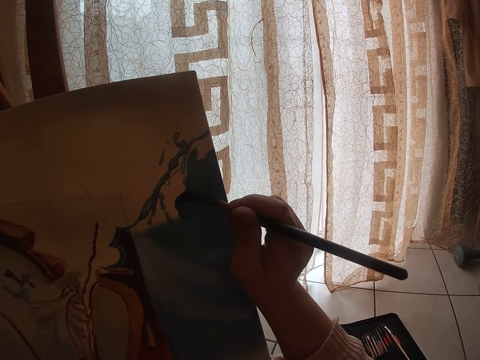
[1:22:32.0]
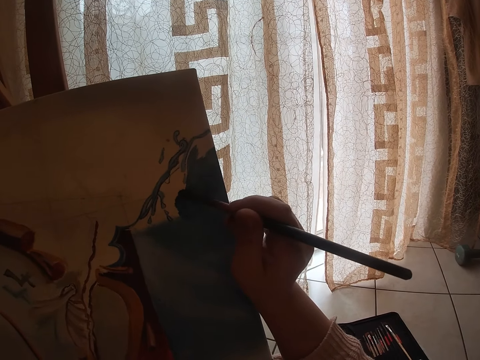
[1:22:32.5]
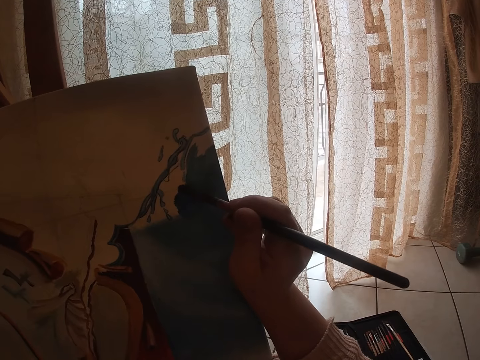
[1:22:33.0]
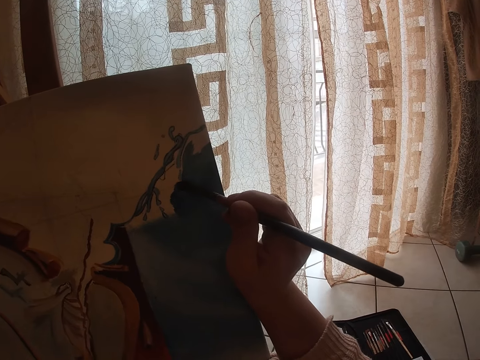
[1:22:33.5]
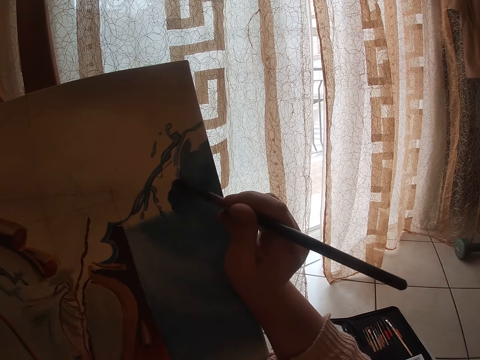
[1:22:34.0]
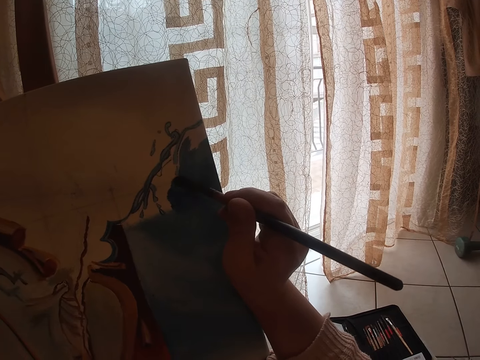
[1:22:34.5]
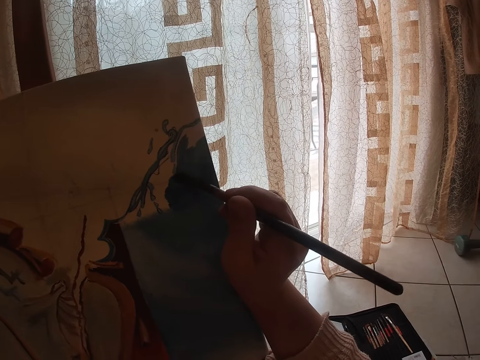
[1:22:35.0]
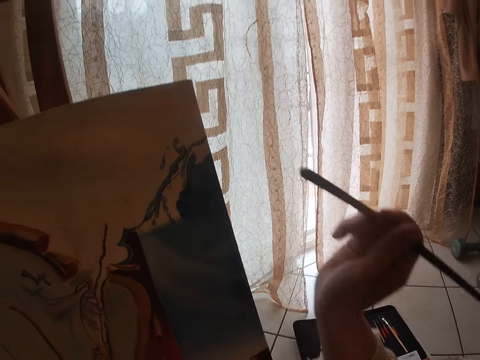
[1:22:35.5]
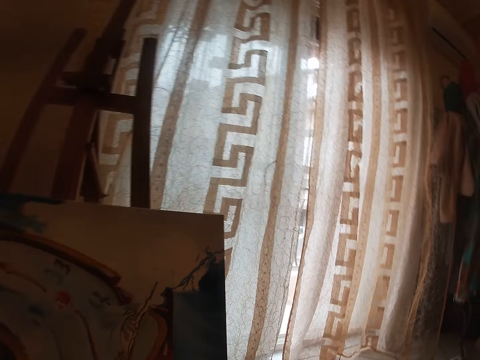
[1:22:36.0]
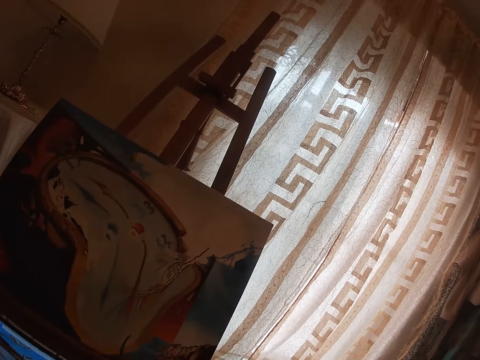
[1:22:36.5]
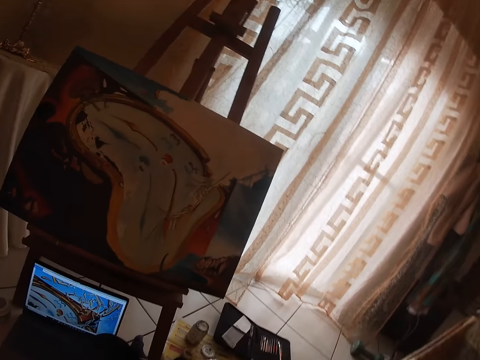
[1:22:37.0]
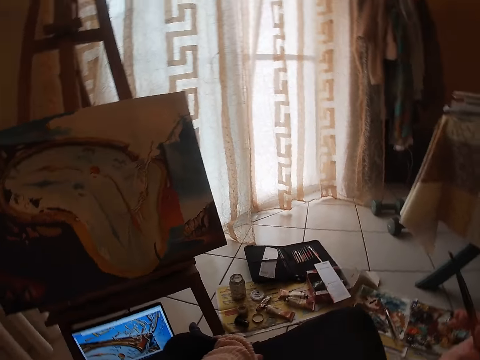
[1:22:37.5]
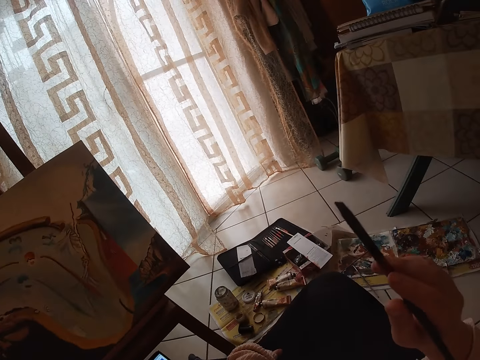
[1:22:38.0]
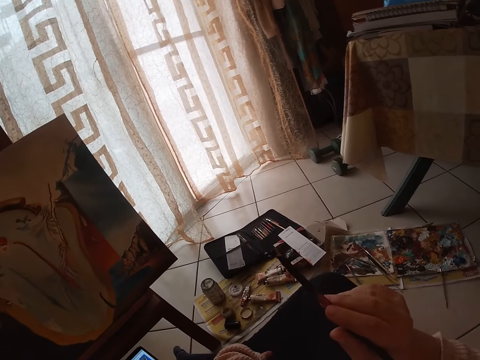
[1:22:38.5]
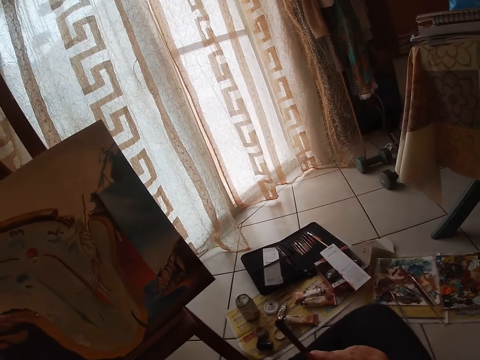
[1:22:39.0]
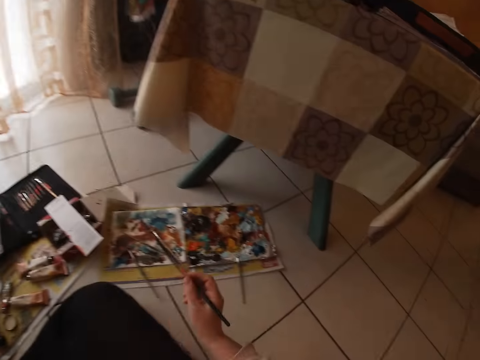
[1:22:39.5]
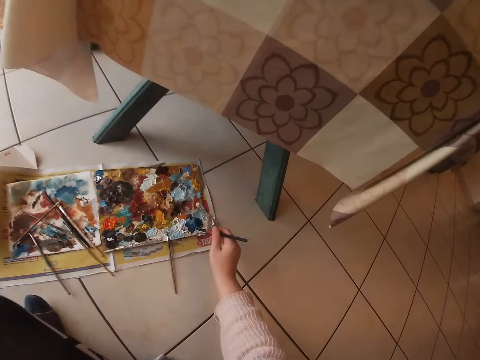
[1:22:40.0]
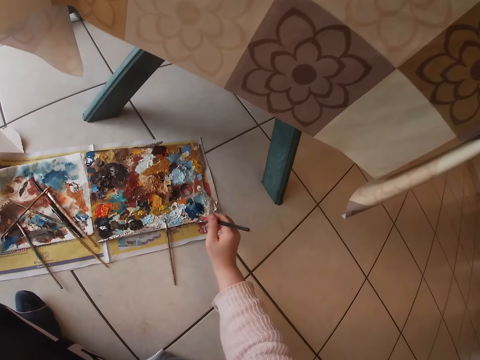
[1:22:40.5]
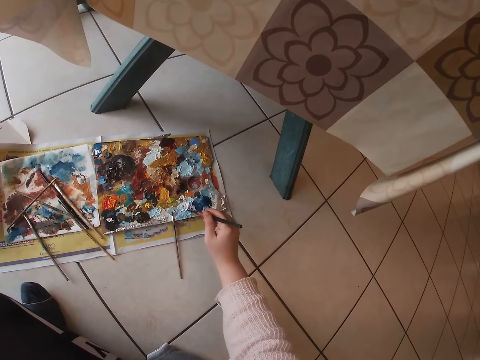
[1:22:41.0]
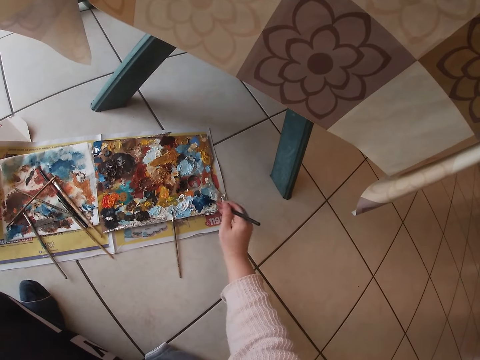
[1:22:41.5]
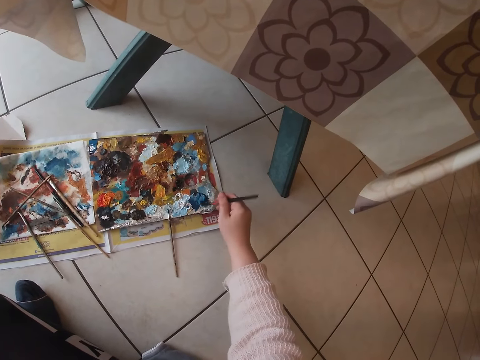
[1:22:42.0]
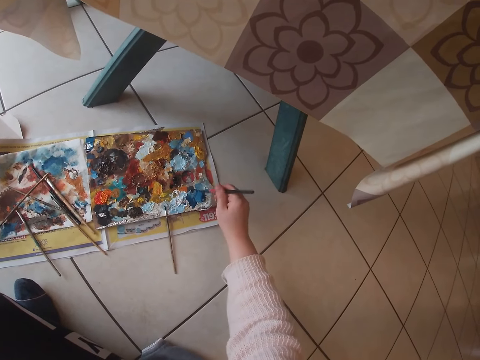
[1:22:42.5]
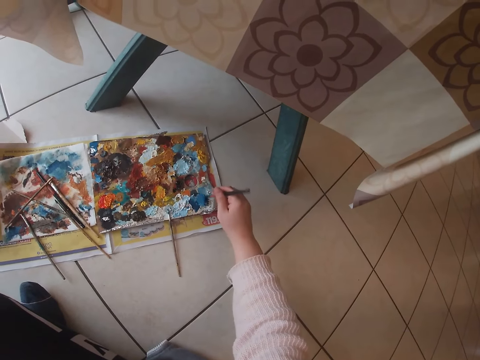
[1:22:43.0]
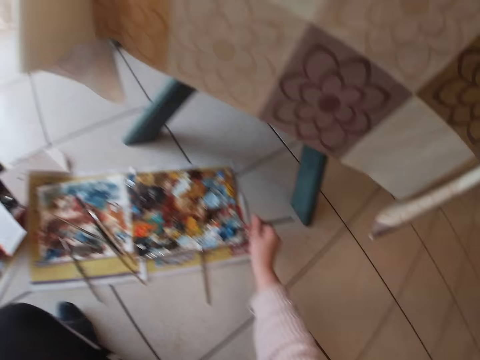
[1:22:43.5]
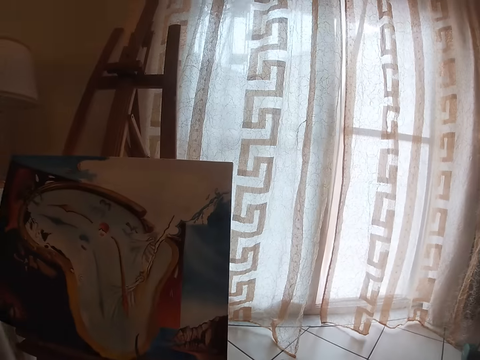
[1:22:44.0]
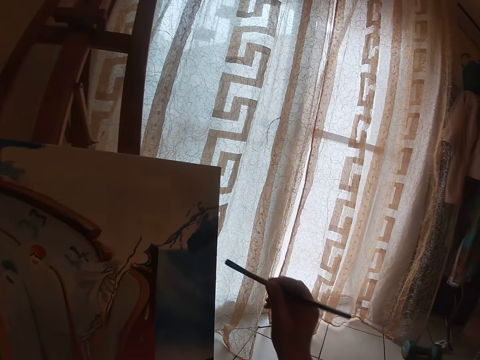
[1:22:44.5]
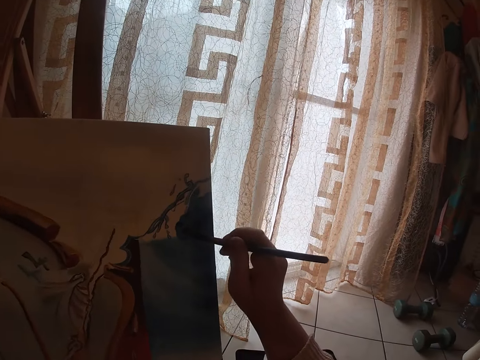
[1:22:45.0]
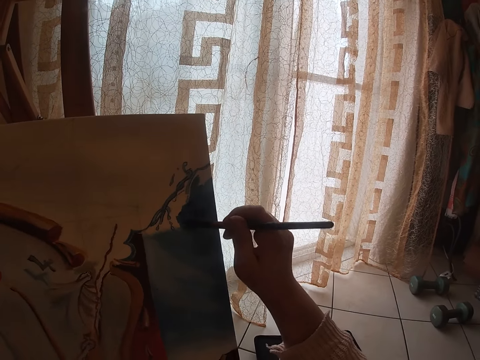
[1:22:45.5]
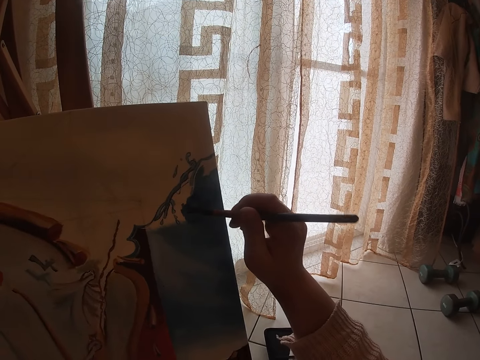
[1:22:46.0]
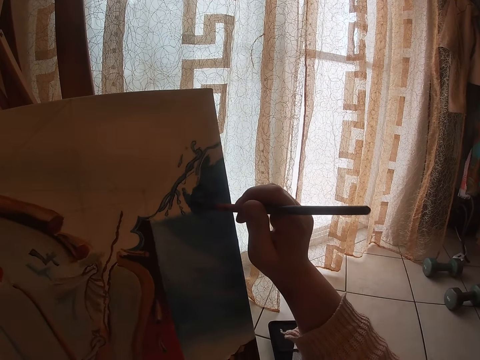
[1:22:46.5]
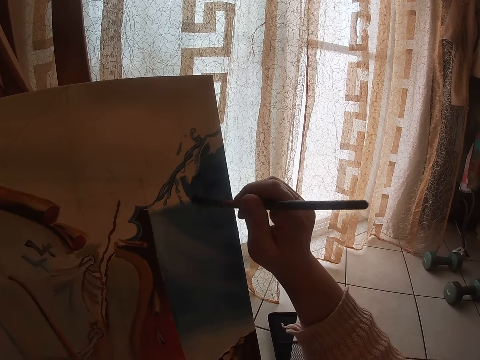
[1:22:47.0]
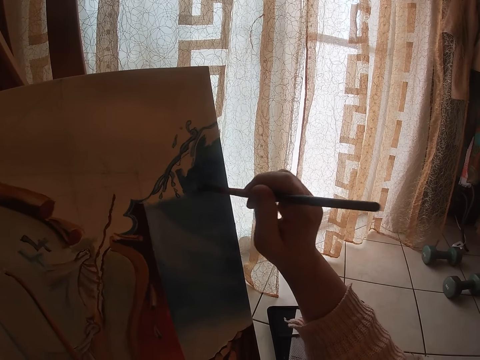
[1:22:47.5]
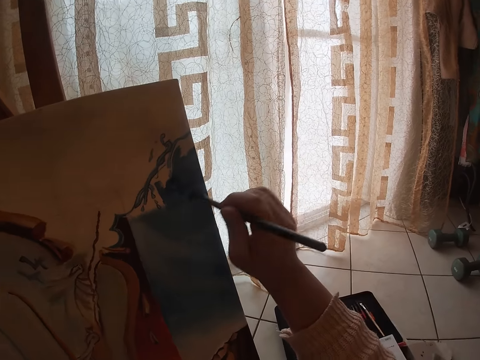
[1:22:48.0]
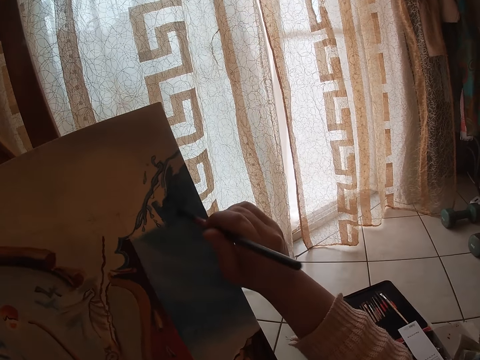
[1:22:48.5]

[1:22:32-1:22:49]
The camera wearer looks around a room. They dab the paint brush with the palette. They scoop paint from the palette with the paint brush. They paint a canvas with the paint brush.

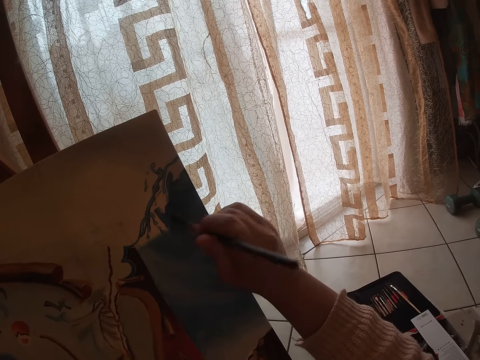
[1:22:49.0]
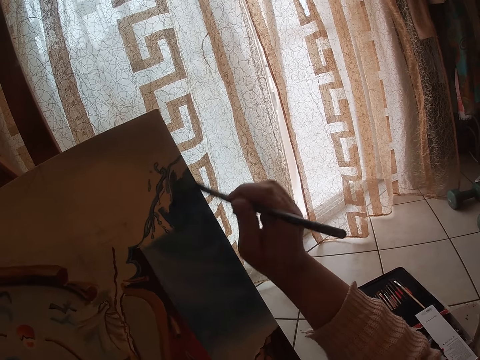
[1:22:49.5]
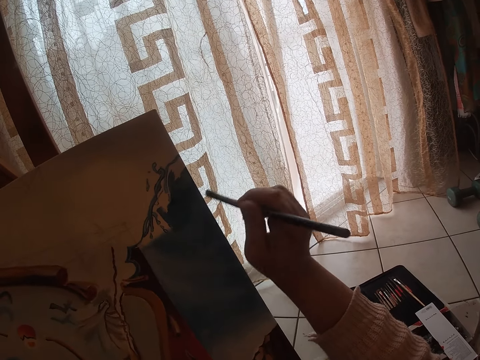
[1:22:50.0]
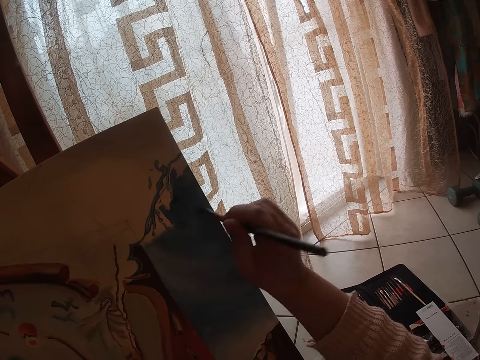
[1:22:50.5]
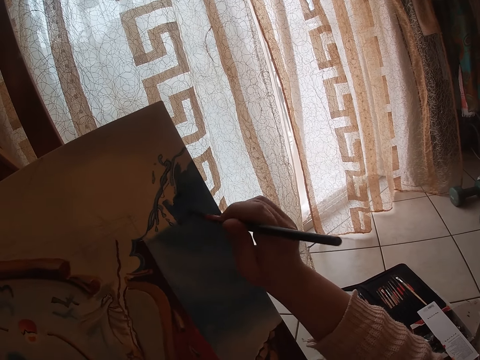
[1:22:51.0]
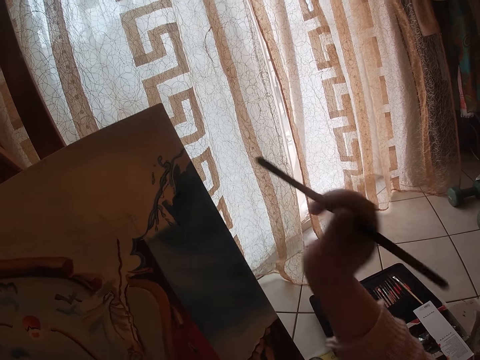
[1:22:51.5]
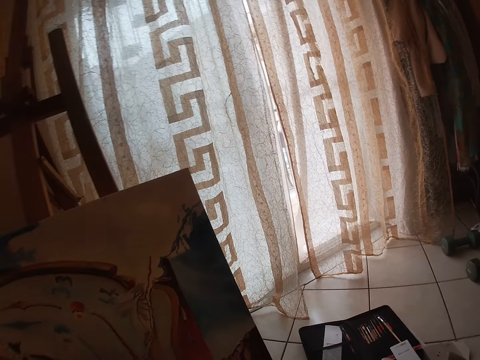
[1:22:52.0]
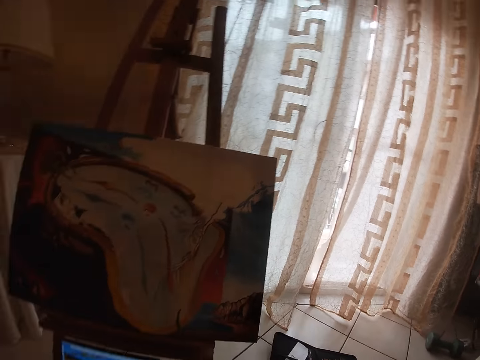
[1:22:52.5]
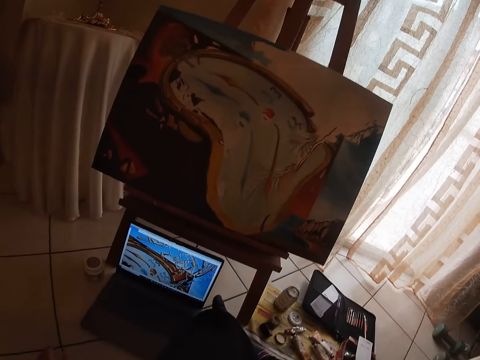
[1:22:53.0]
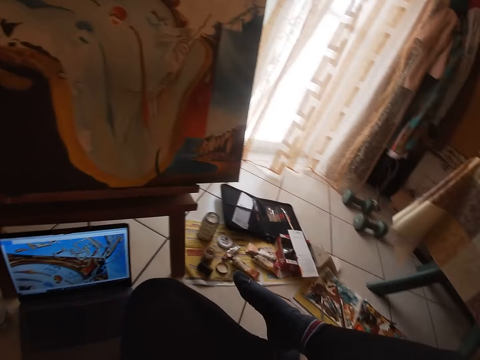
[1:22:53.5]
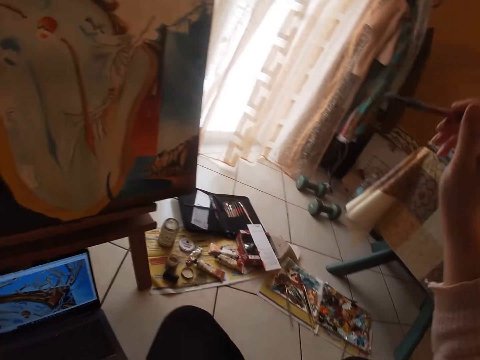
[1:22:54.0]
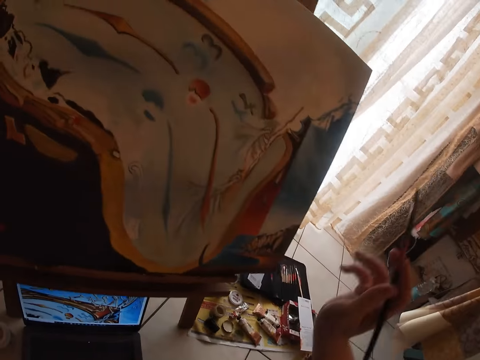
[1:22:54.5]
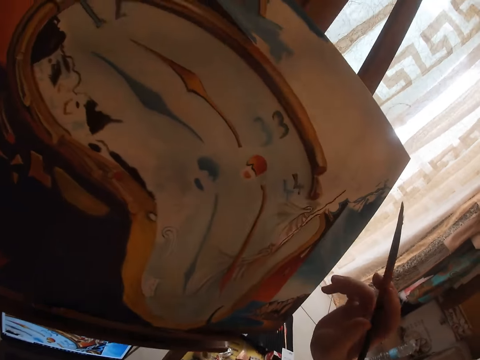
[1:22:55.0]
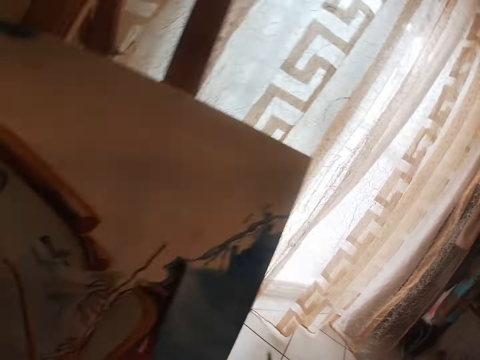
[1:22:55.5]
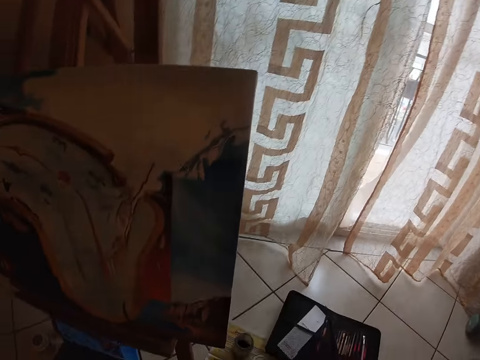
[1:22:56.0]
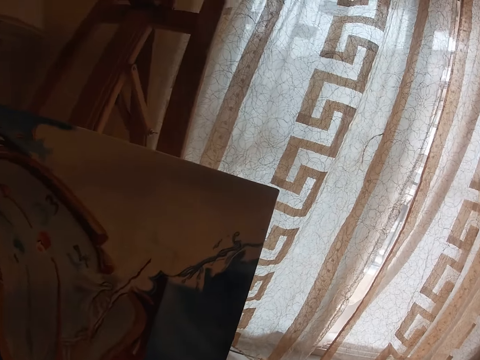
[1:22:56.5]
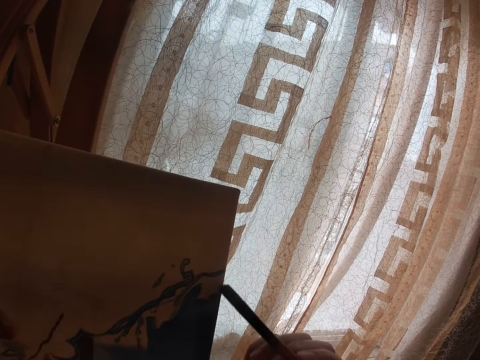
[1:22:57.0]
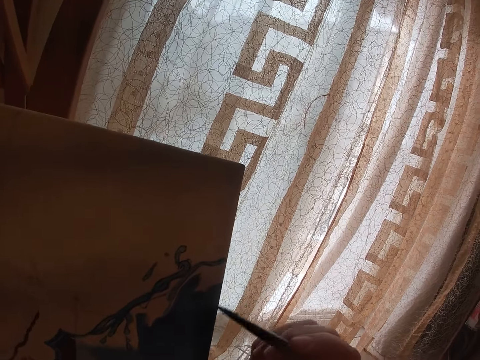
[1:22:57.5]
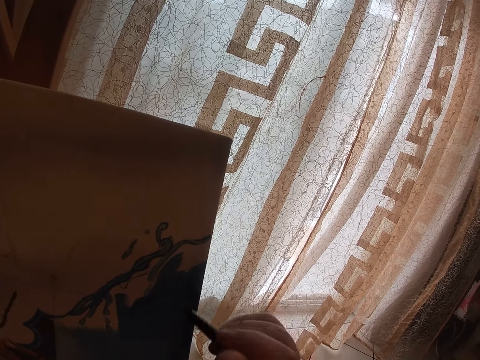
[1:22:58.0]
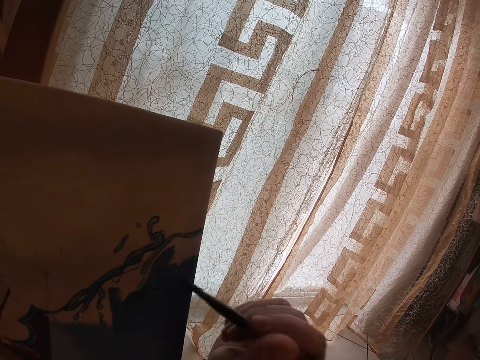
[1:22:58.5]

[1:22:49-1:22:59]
The camera wearer looks around a room. She adjusts her sitting position on the floor. She moves around the room. She paints on the canvas.
